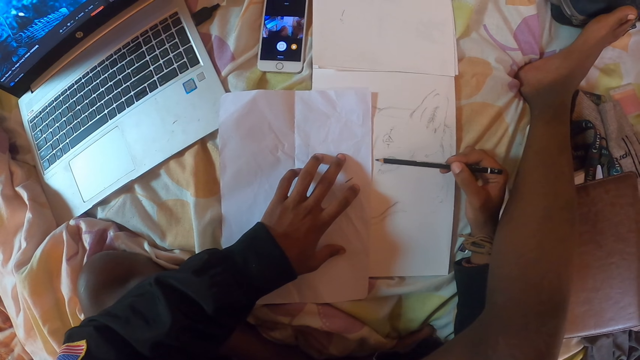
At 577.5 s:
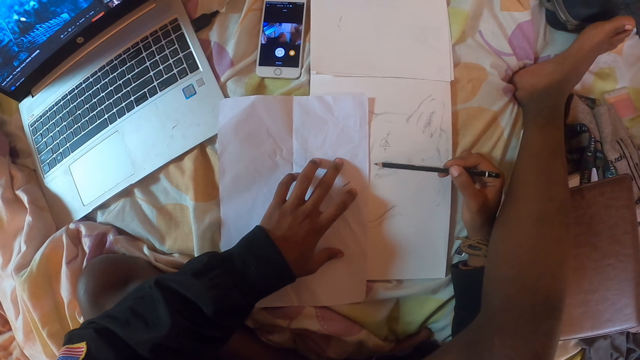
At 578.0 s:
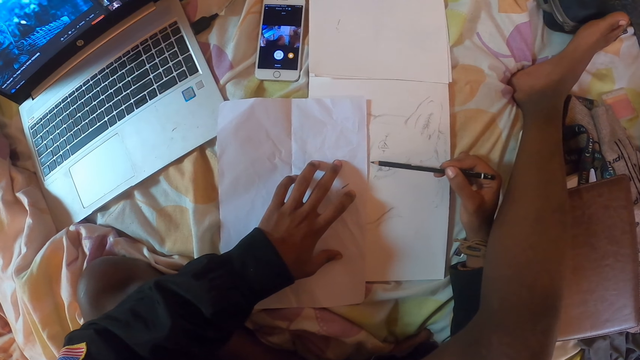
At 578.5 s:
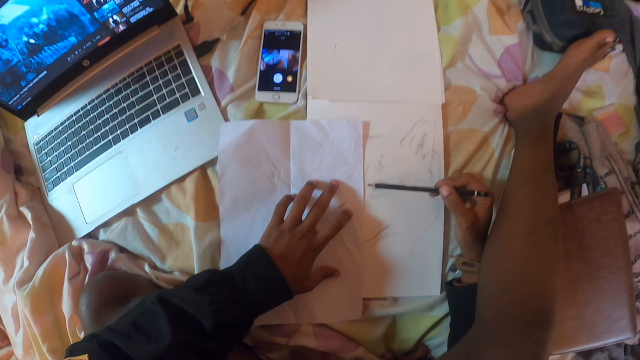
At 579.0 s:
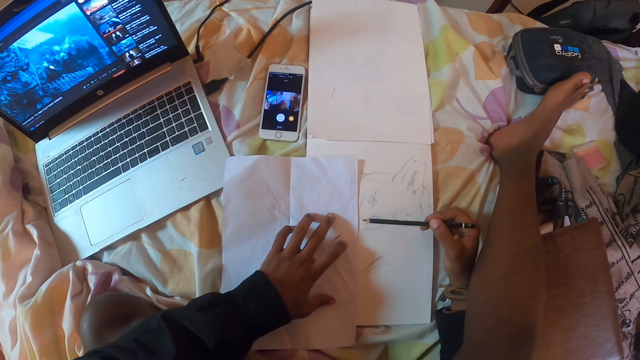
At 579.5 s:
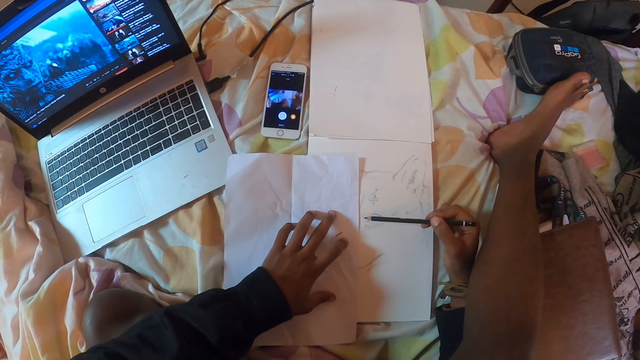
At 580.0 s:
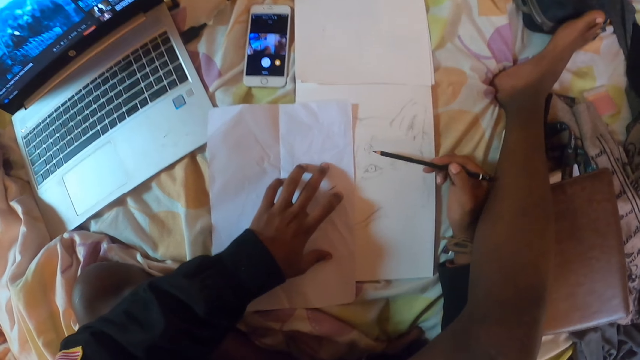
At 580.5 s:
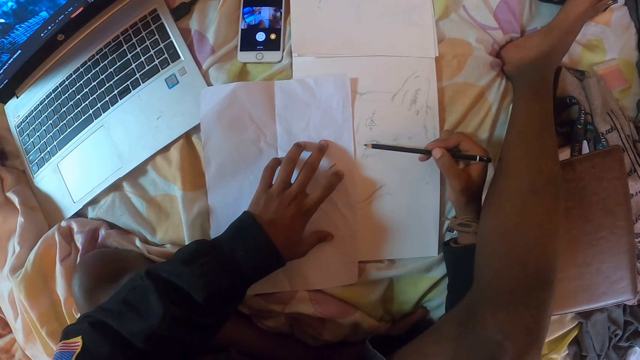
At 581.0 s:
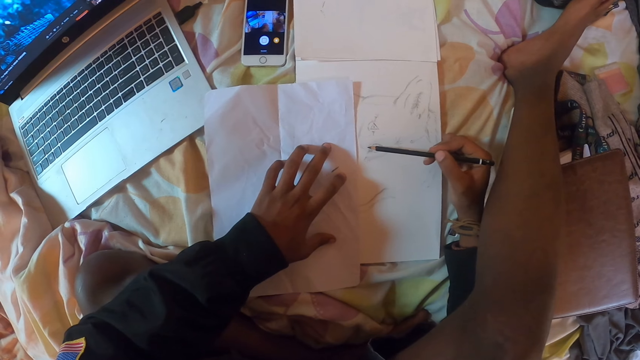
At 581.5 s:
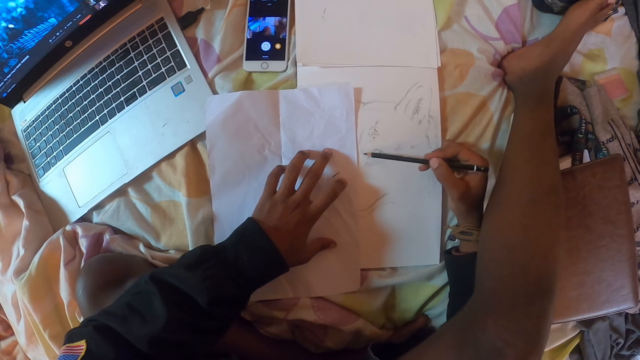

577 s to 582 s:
The camera wearer scribbles on the paper.

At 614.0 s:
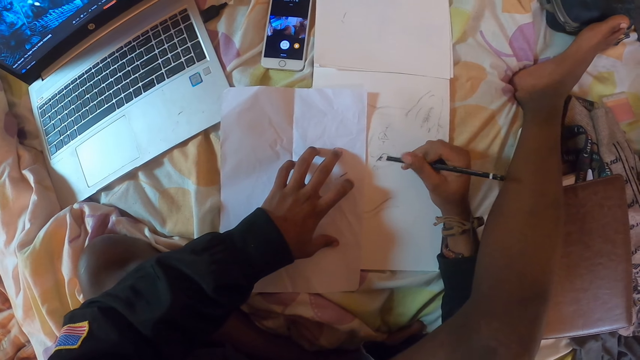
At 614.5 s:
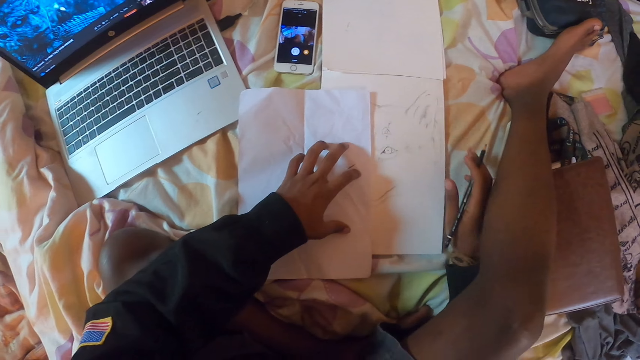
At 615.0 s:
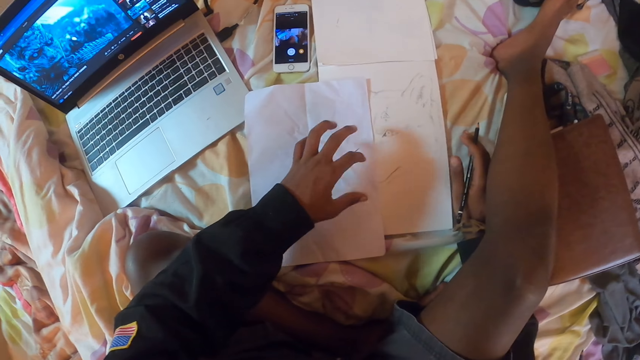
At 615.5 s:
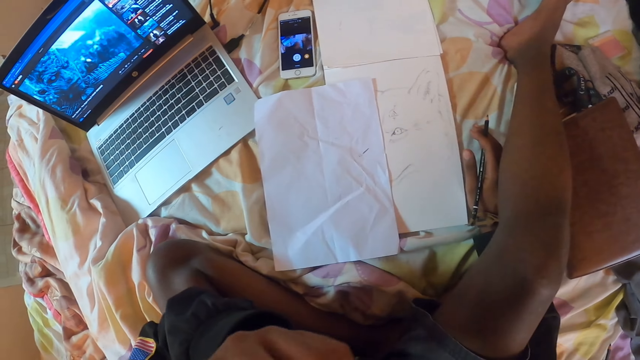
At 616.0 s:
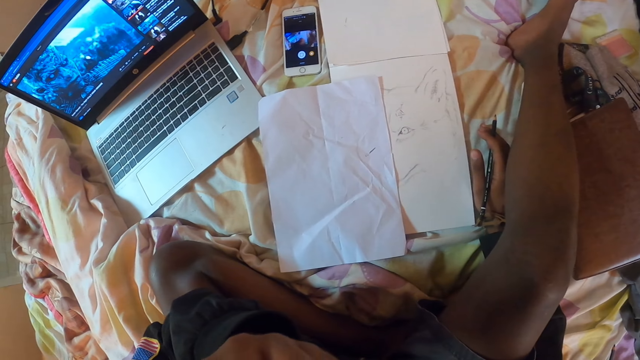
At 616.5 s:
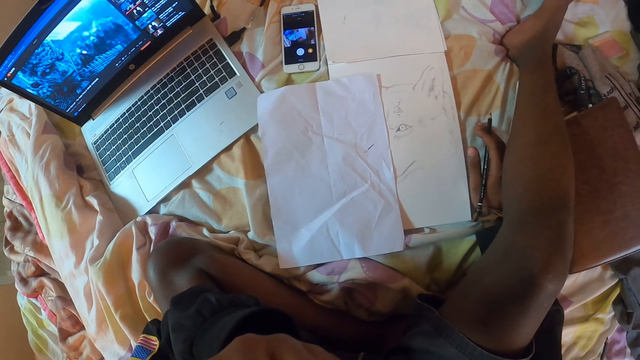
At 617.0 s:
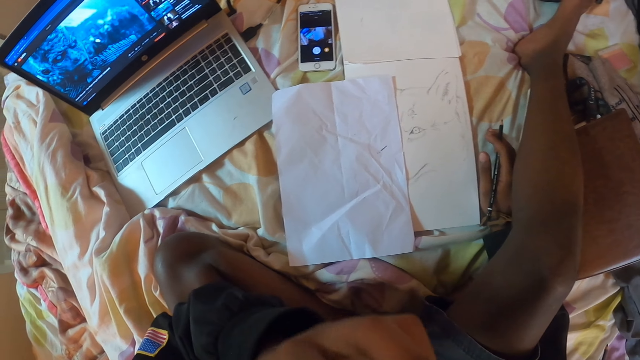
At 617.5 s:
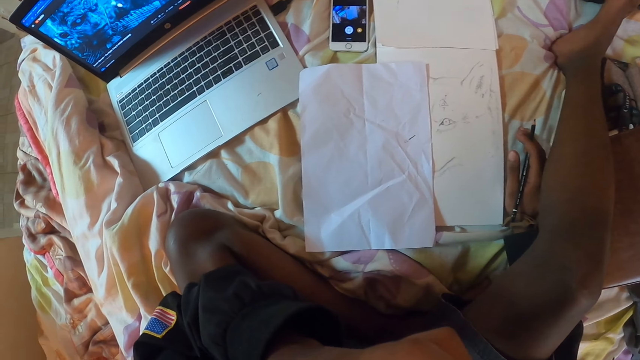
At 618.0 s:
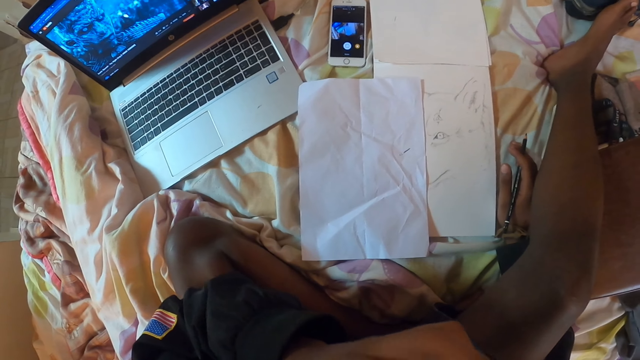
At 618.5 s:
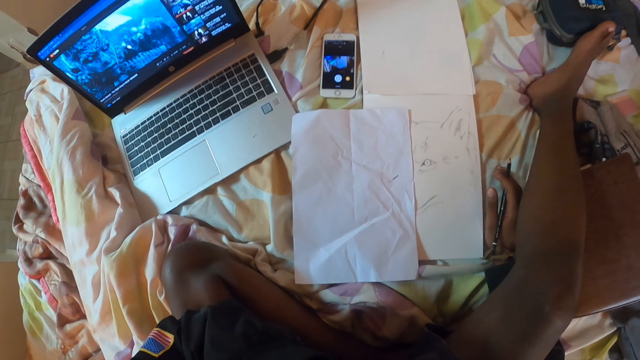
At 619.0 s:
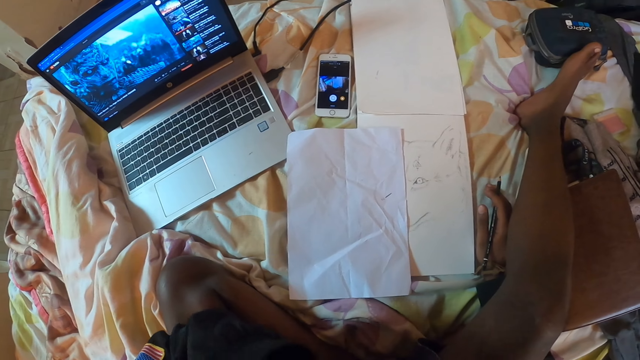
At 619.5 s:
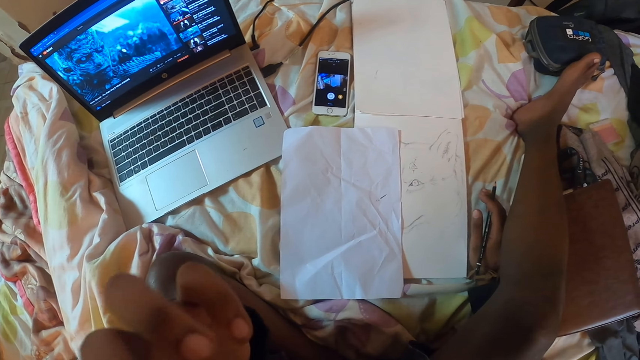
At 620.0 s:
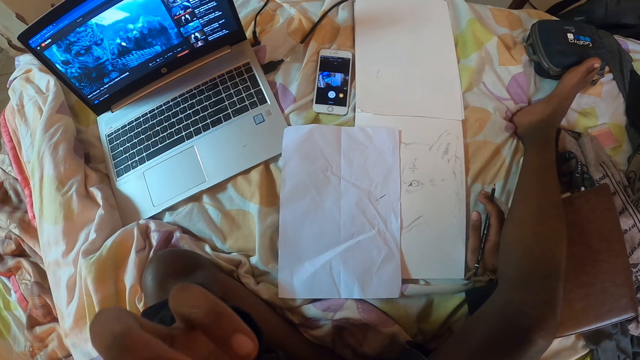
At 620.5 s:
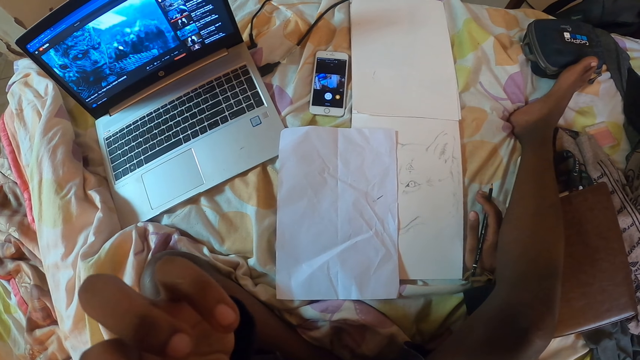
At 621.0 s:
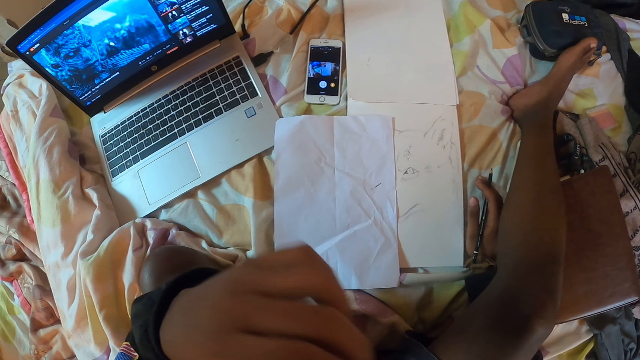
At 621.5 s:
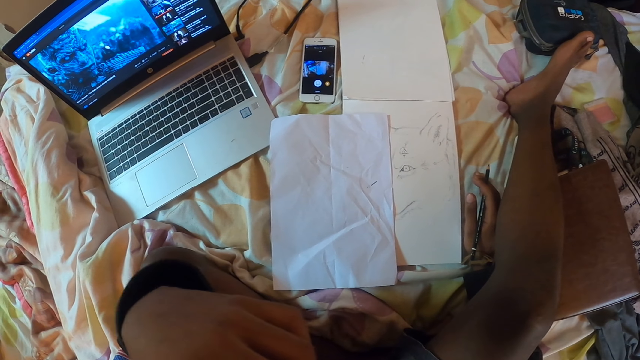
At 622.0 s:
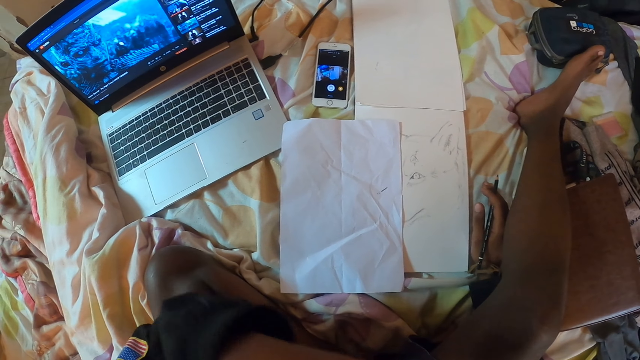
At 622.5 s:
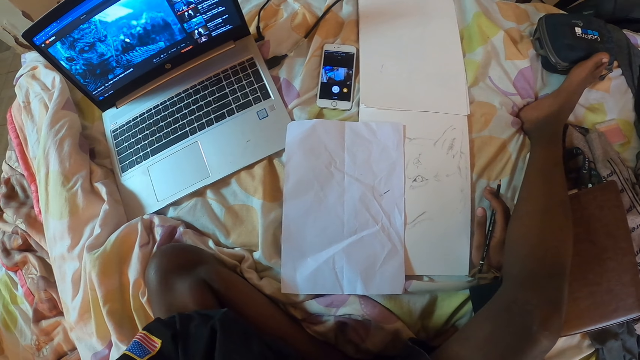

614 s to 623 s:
The camera wearer lifts his hand. He touches his face. He looks around. He rubs his face.

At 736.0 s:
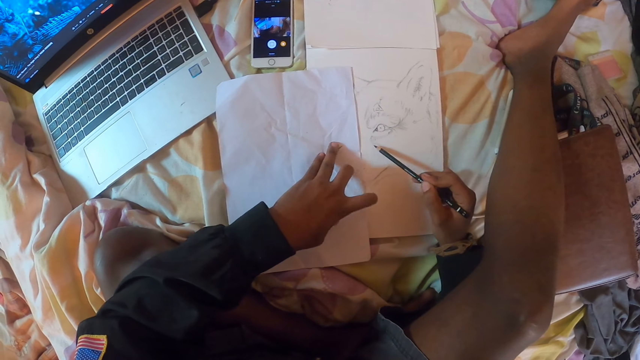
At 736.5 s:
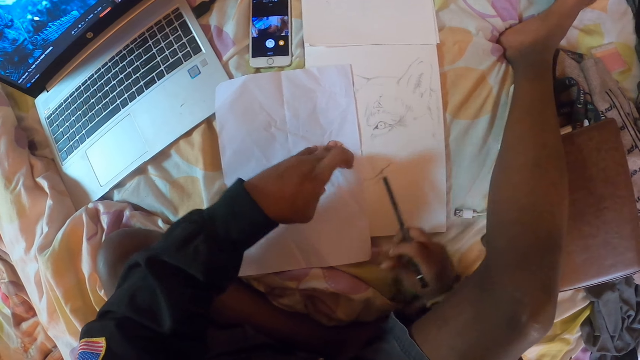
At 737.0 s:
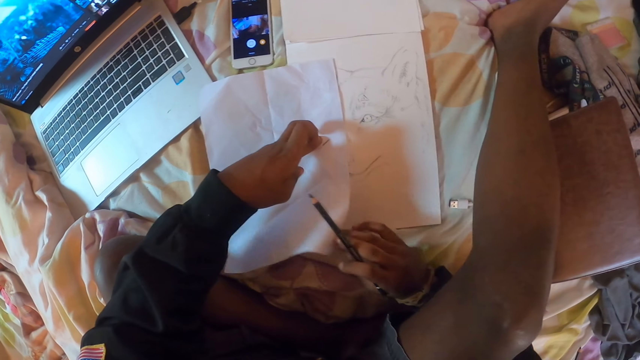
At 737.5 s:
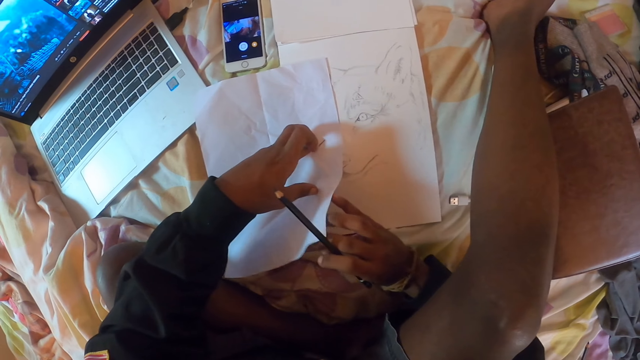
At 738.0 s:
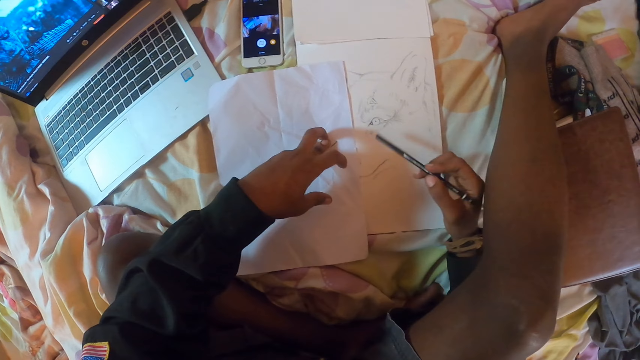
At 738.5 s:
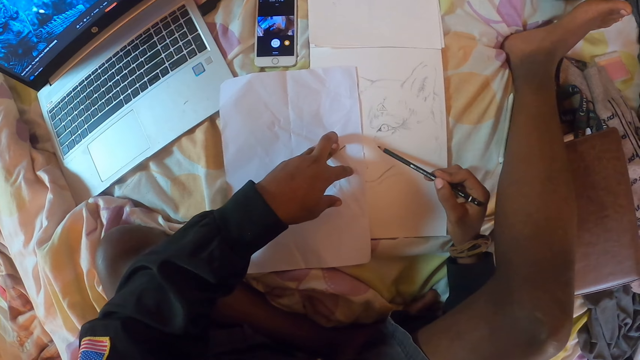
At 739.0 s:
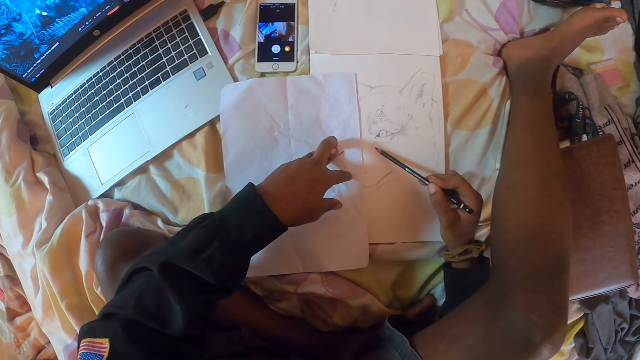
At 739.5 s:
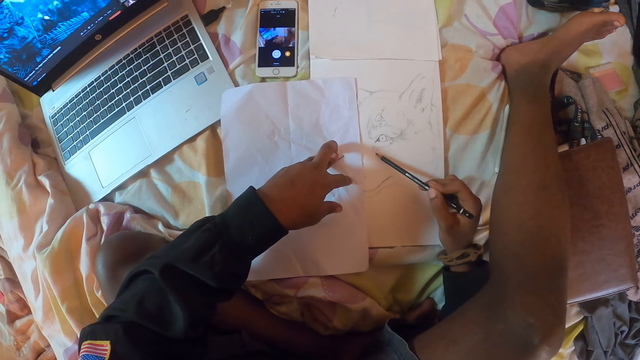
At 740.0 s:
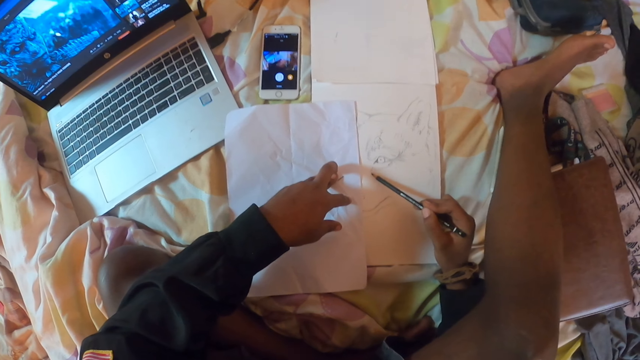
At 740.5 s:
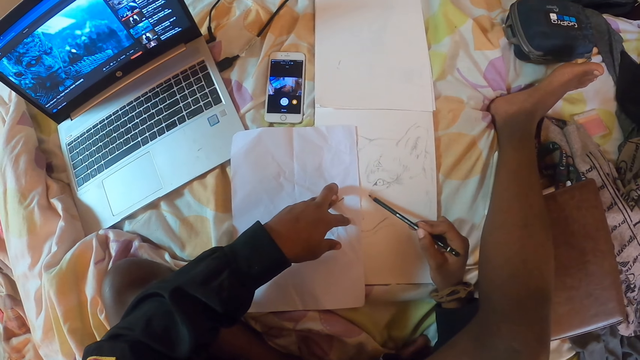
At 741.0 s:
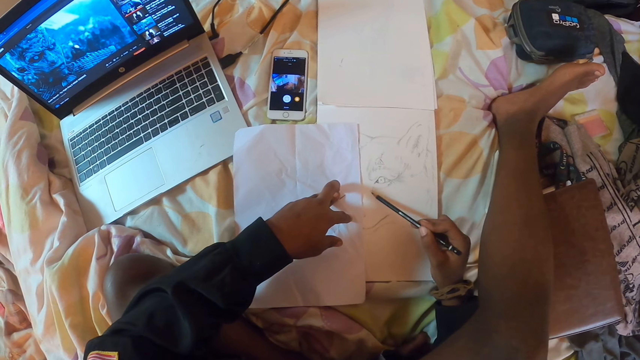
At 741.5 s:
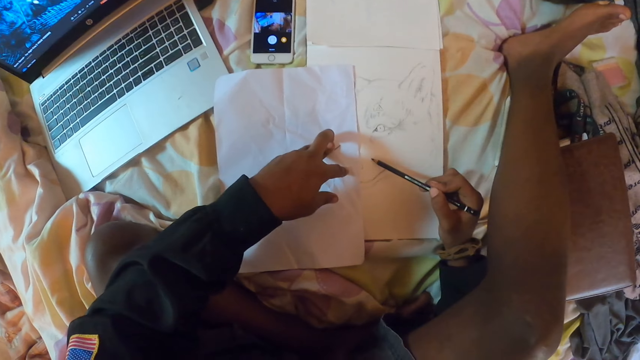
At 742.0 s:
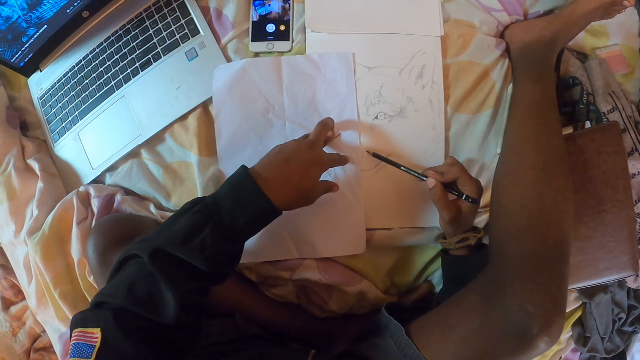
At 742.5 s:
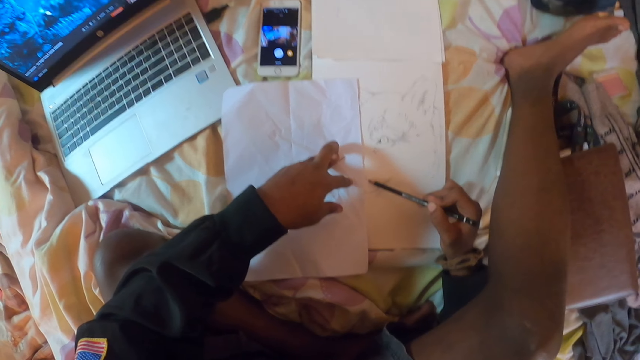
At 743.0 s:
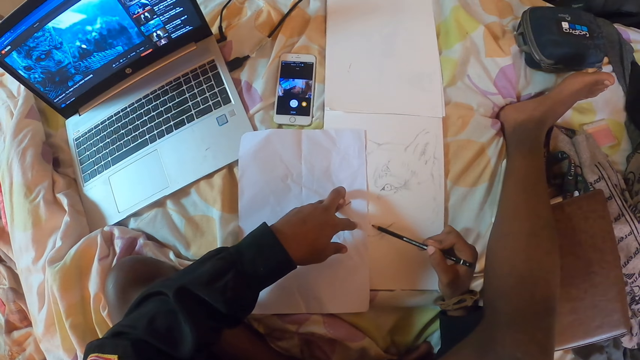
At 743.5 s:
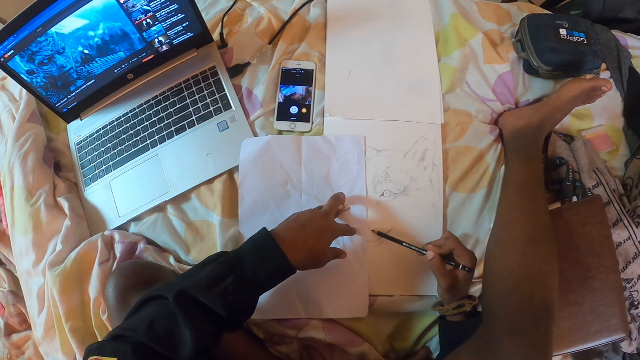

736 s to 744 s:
The camera wearer lifts the paper. He scribbles on the book.
